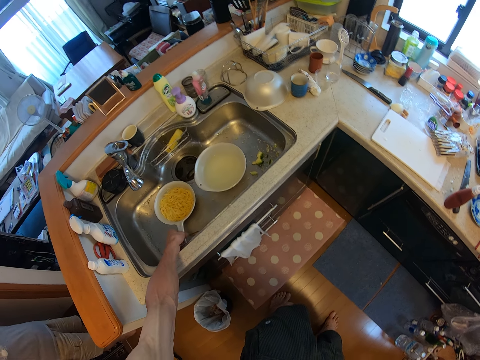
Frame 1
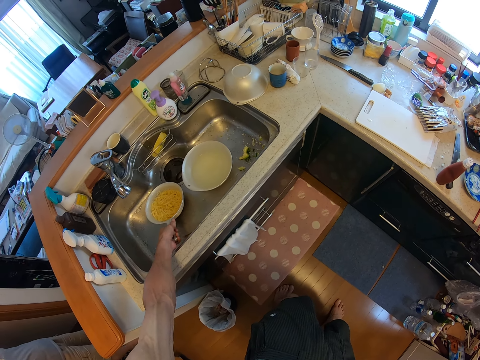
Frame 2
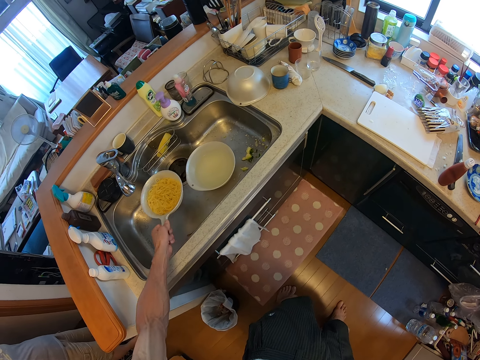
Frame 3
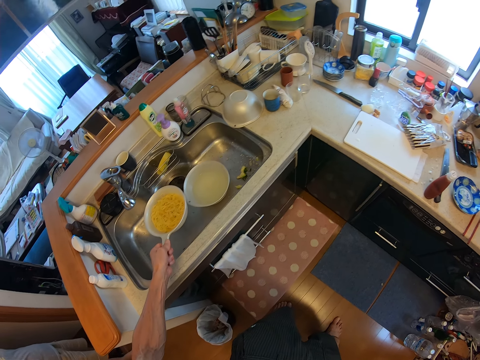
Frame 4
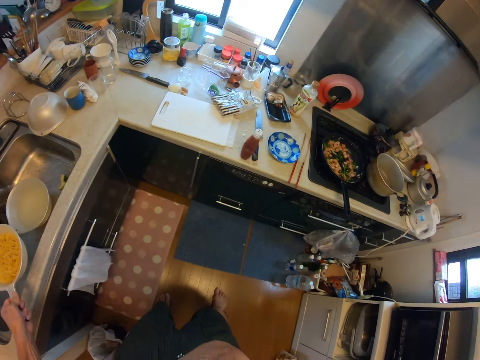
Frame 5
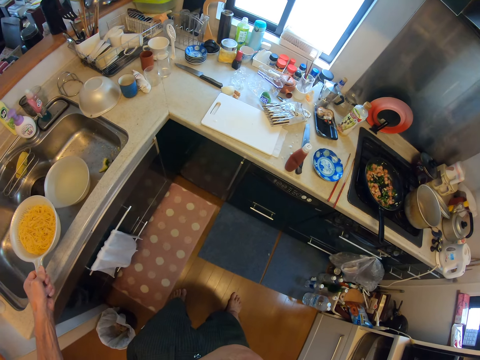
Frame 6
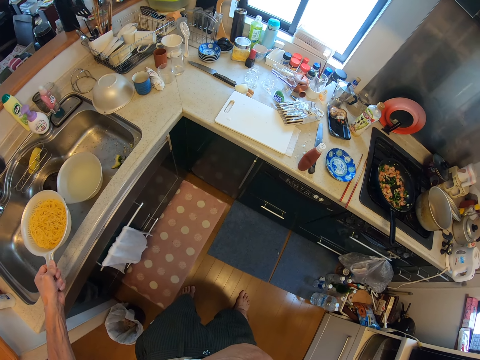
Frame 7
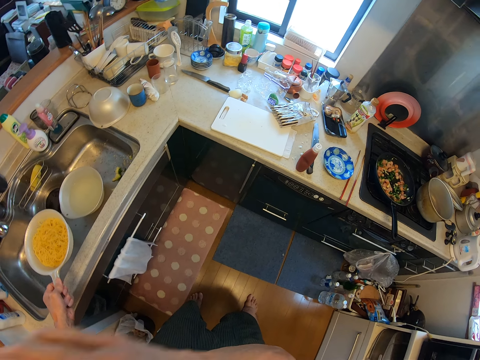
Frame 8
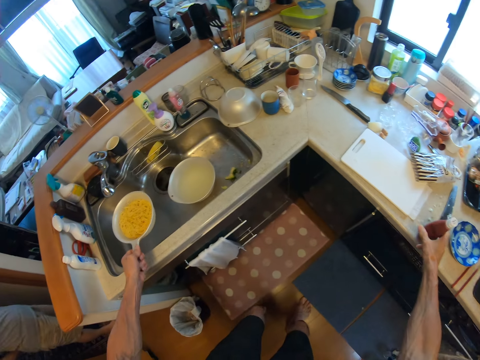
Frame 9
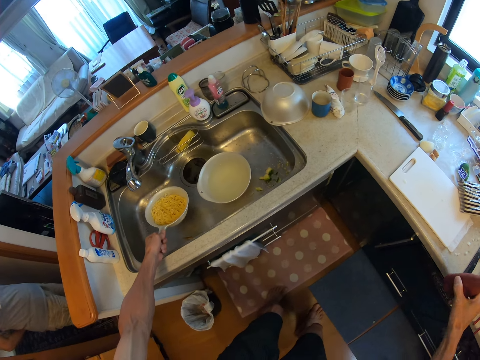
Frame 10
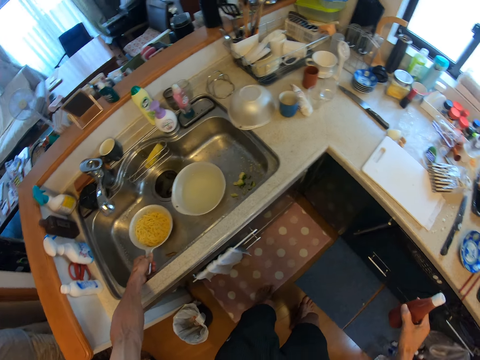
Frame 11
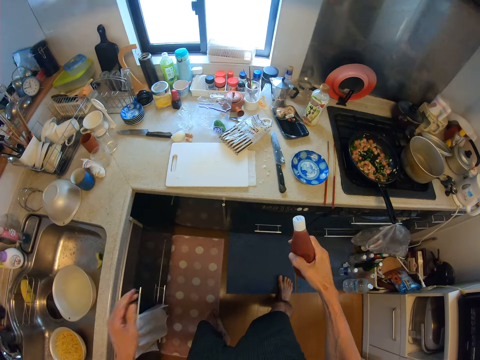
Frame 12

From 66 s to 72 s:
The camera wearer picks the sieve or plastic strainer in the sink with his left hand. He shakes the plastic strainer. He raises a hand. He holds the plastic strainer. He picks the bottle on the cabinet with his right hand. A lady stands. The camera wearer places the plastic strainer in the sink.

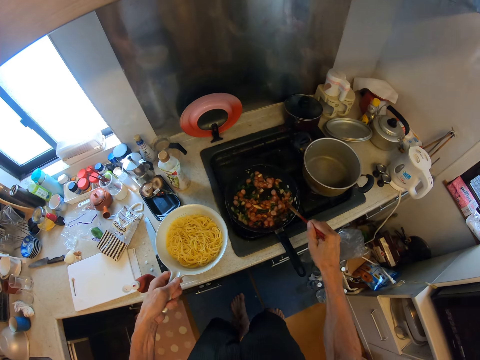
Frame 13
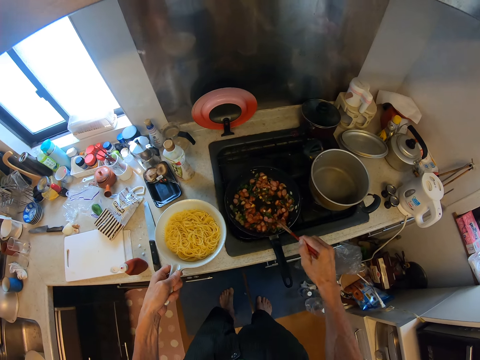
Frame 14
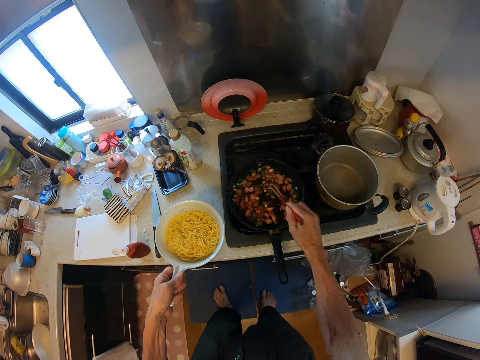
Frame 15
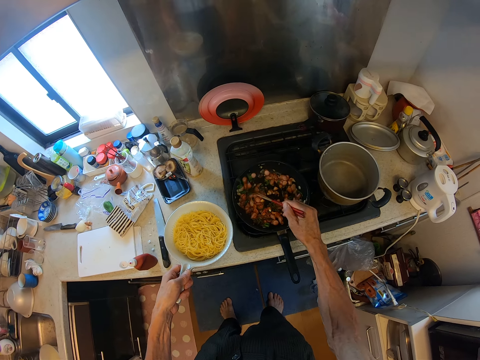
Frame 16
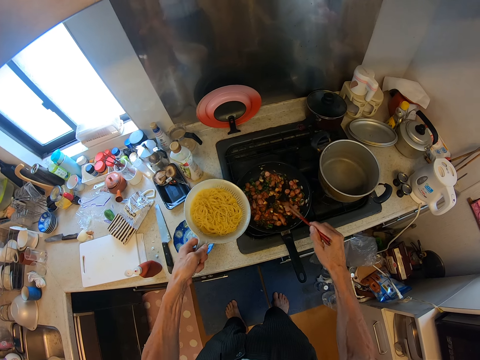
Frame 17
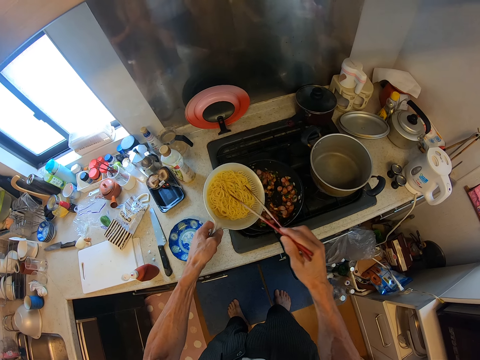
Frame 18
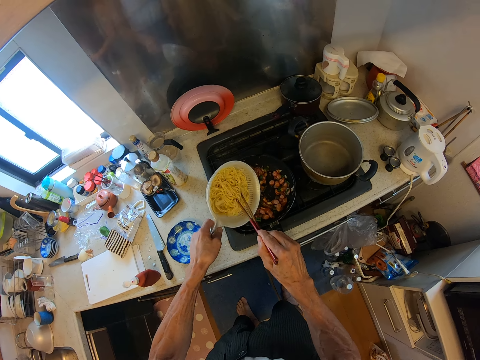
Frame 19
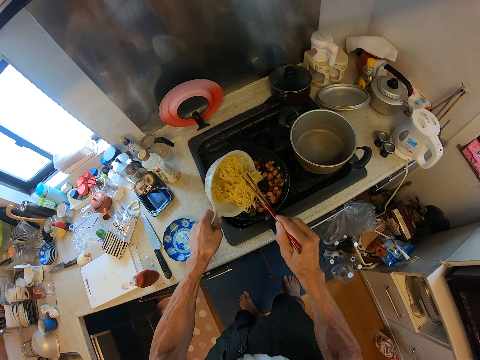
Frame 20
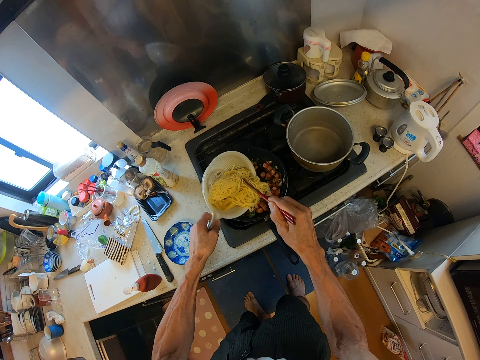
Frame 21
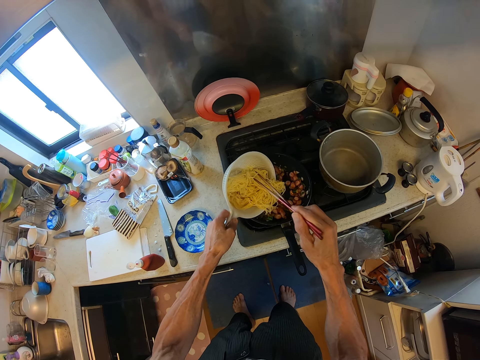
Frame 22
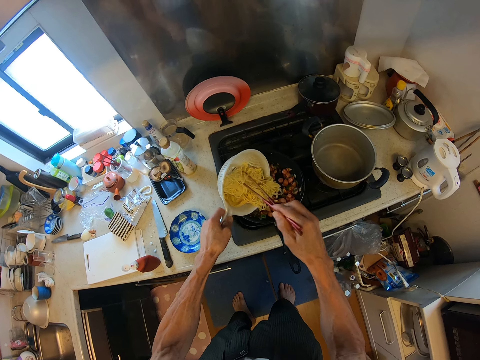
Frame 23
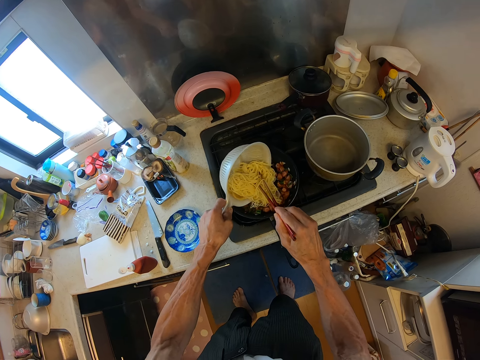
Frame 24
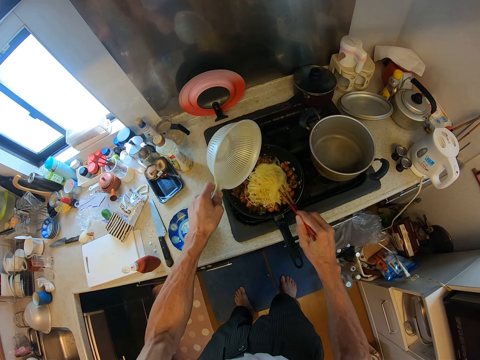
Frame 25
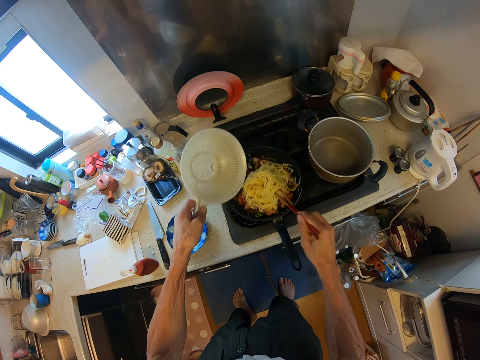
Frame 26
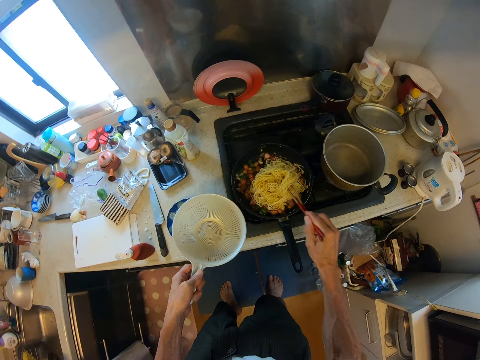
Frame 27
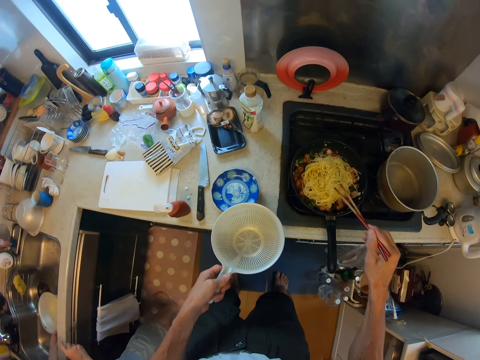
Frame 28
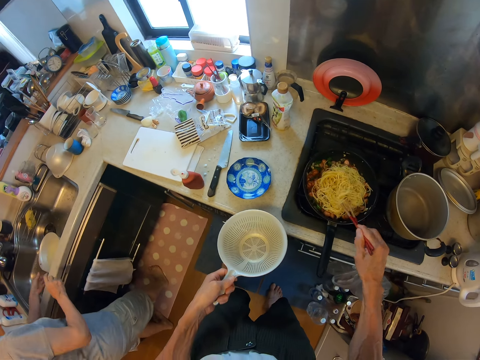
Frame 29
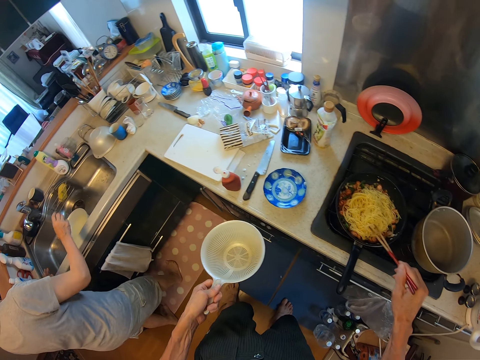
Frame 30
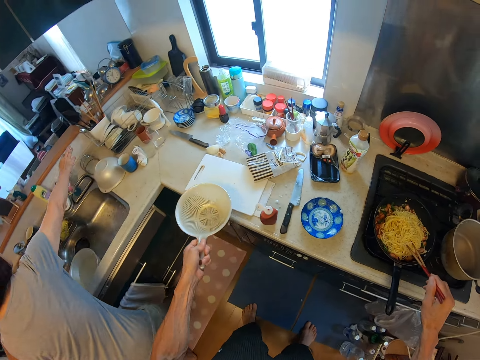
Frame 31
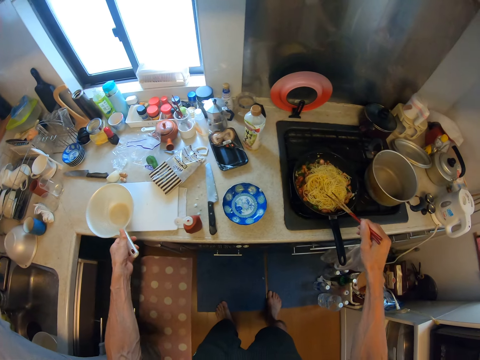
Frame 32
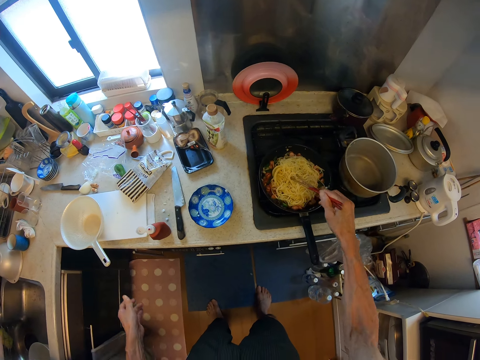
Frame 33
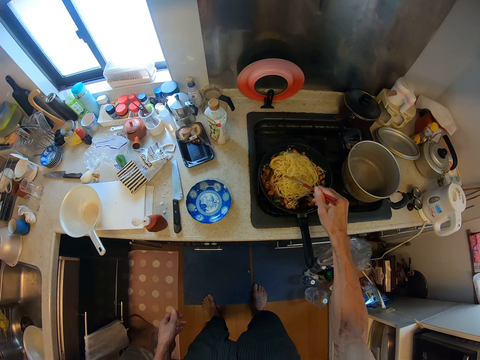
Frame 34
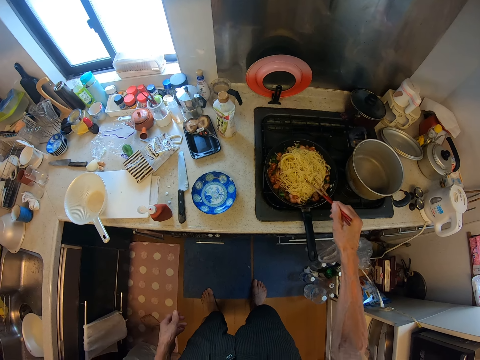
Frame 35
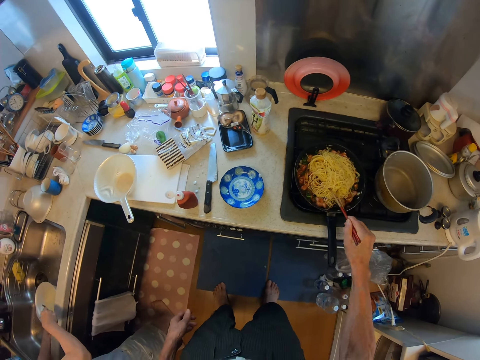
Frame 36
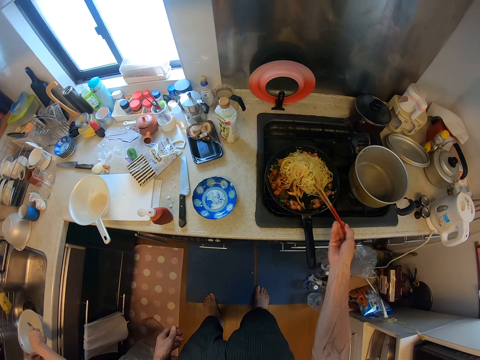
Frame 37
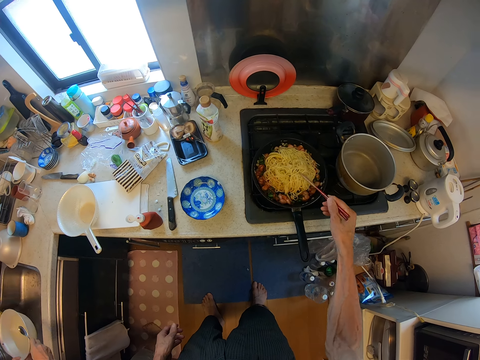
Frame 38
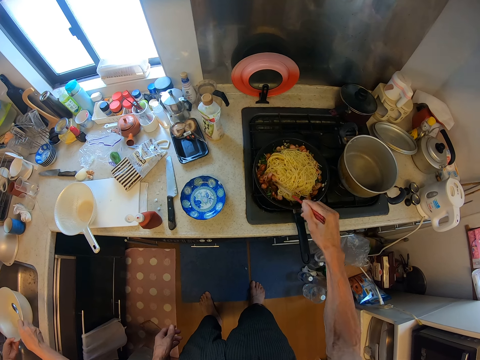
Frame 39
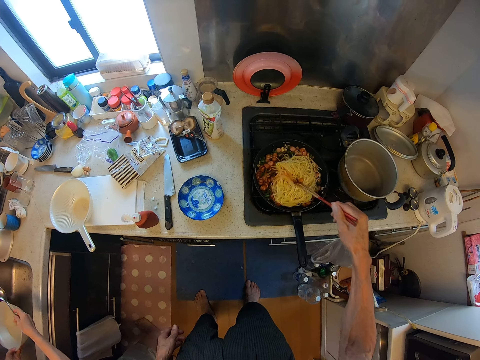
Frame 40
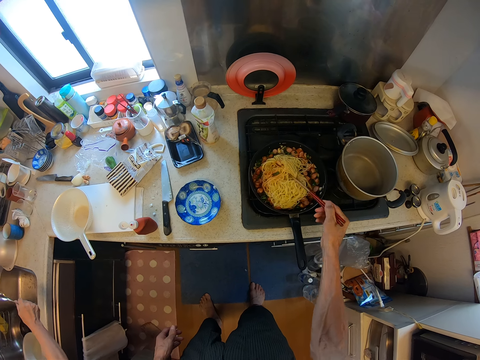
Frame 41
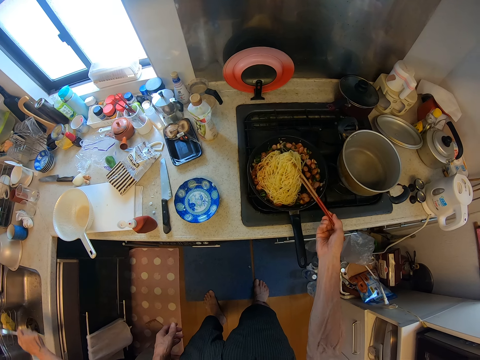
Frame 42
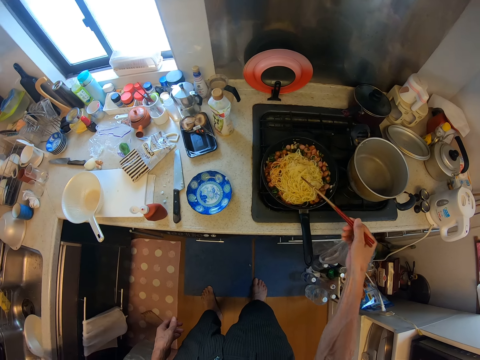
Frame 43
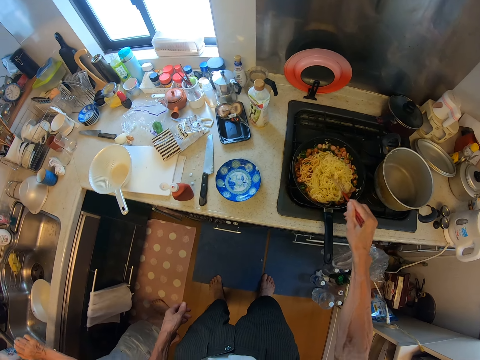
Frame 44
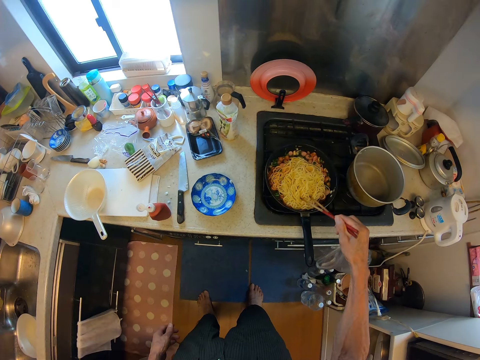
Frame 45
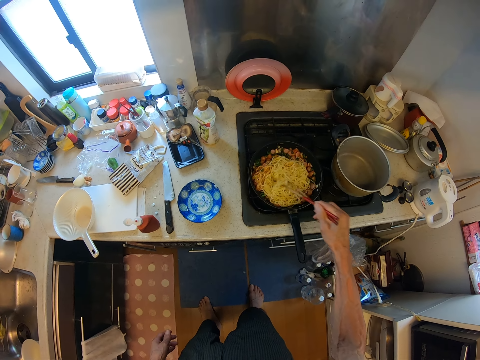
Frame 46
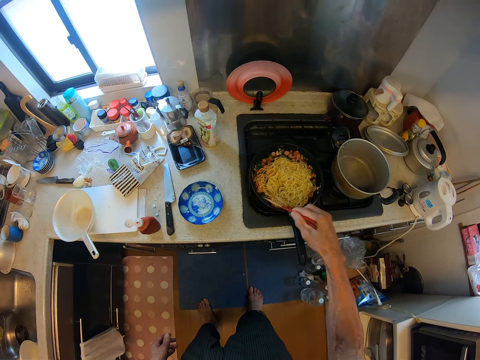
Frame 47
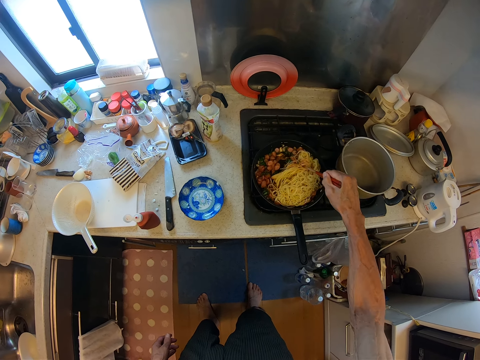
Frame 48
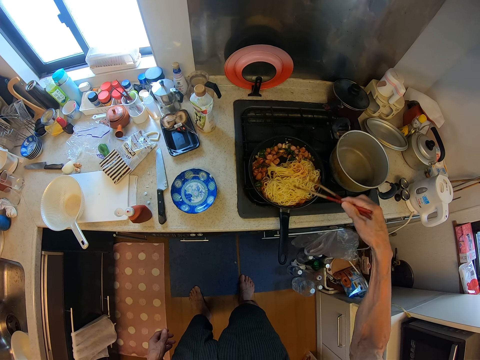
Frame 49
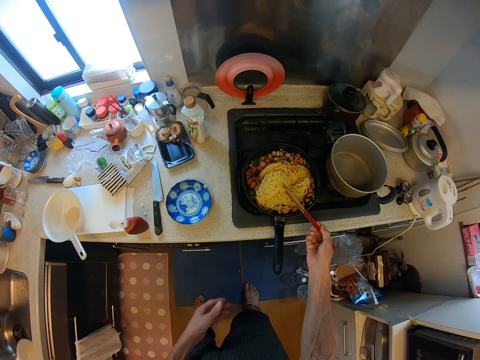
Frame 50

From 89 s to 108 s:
The camera wearer stirs the vegetables in the frypan with the chopsticks. They scoop spaghetti with the chopsticks. They pour the pasta in the sieve into the frypan on the gas cooker with the chopsticks. They hold the plastic strainer. They stir the pasta in the frypan with the chopsticks. A lady holds a bowl. The camera wearer places the plastic strainer on the plastic chopping board. The lady picks a spoon. The lady picks the bowl. The camera wearer lifts the spaghetti with the chopsticks. They stir the spaghetti with the chopsticks. The lady places the bowl in the sink, moves the hand holding the spoon and walks in the room. The camera wearer lifts the spaghetti with the chopsticks.

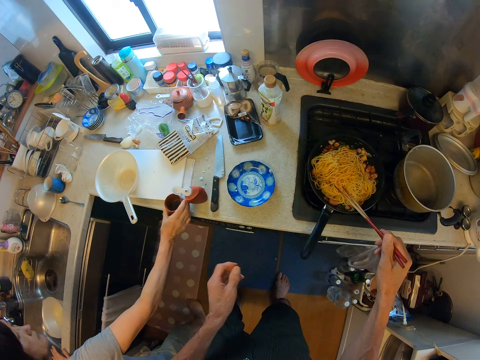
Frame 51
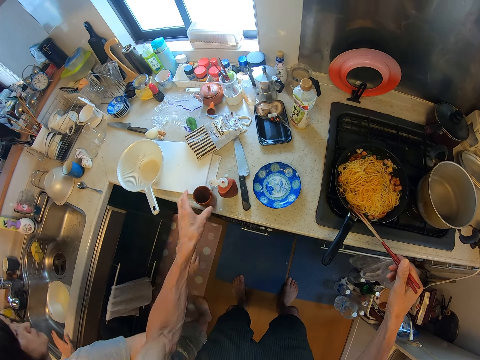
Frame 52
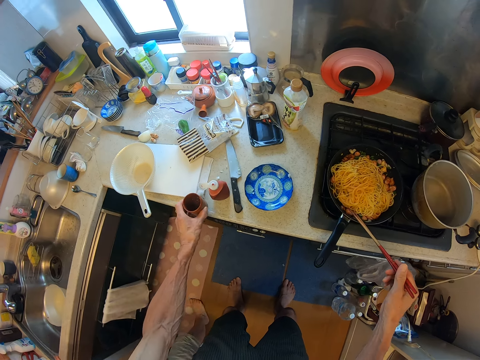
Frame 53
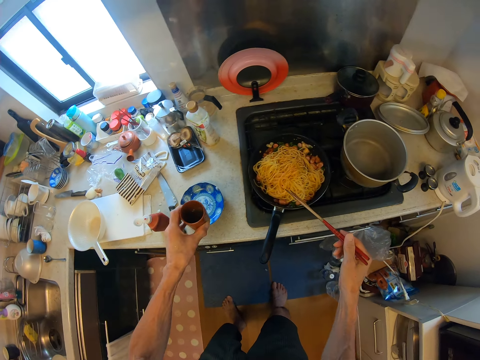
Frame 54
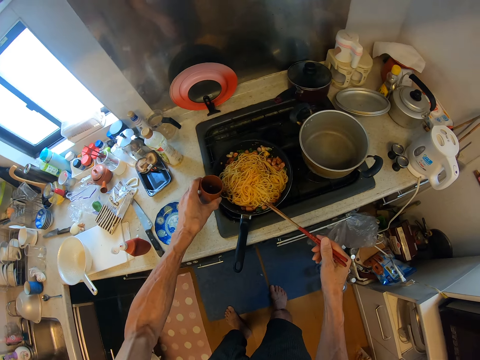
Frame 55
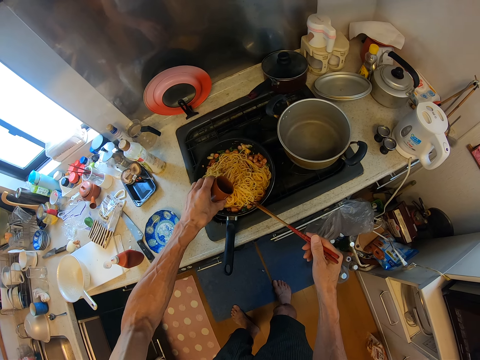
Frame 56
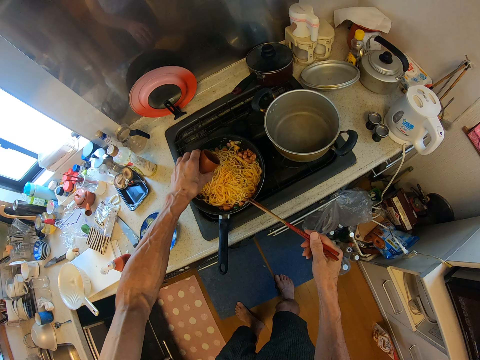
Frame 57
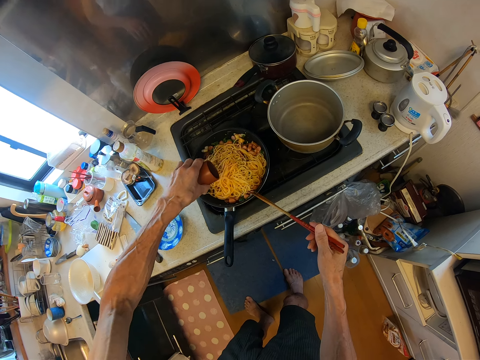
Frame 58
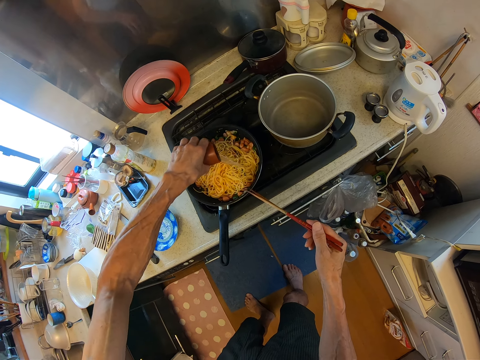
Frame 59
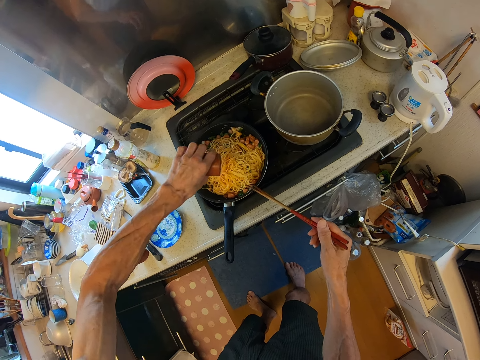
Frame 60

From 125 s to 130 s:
The camera wearer holds the chopsticks. A boy drops a cup on the cabinet. The camera wearer picks the cup on the cabinet with his left hand. A lady walks in the room. The camera wearer pours the water in the cup into the frypan on the gas cooker.
